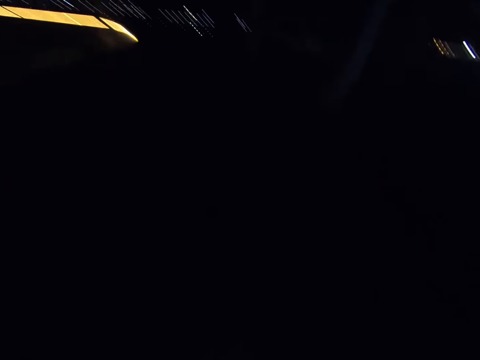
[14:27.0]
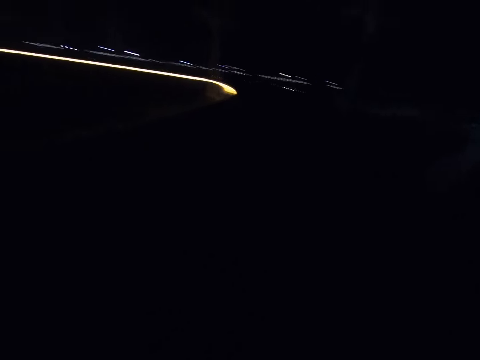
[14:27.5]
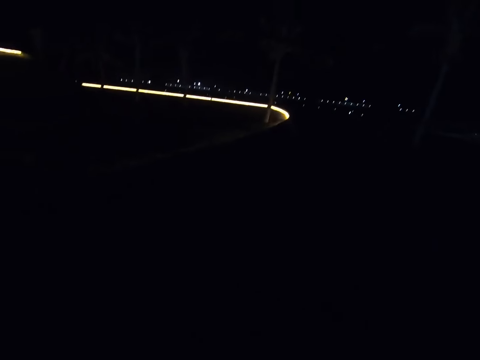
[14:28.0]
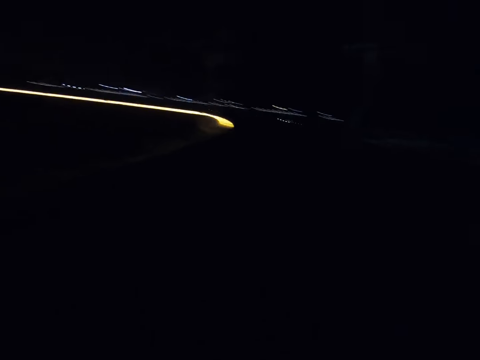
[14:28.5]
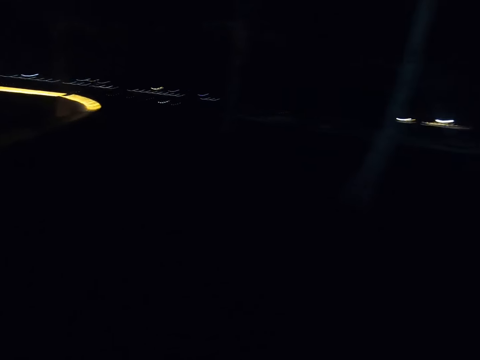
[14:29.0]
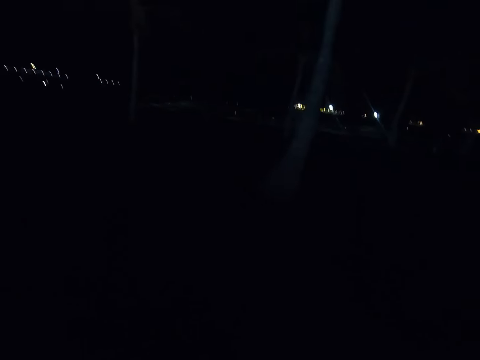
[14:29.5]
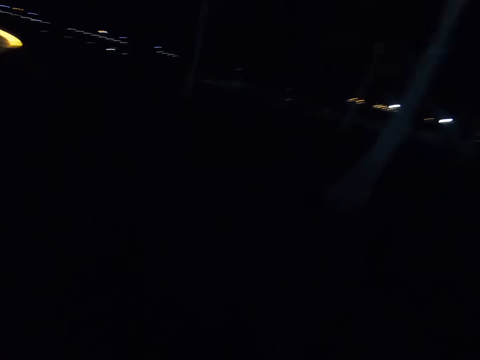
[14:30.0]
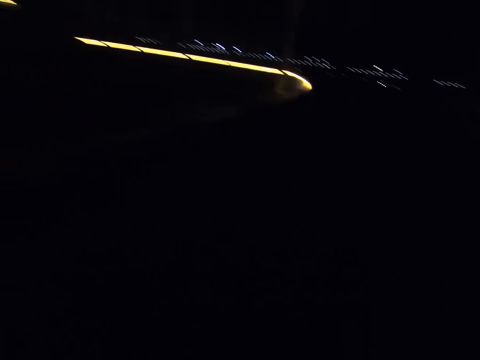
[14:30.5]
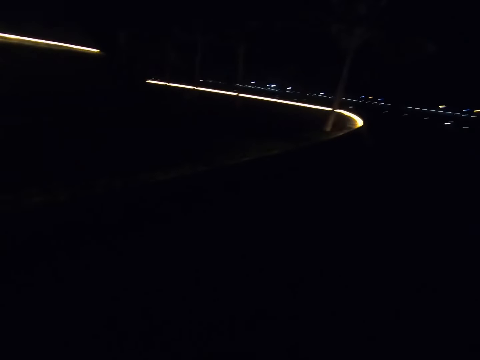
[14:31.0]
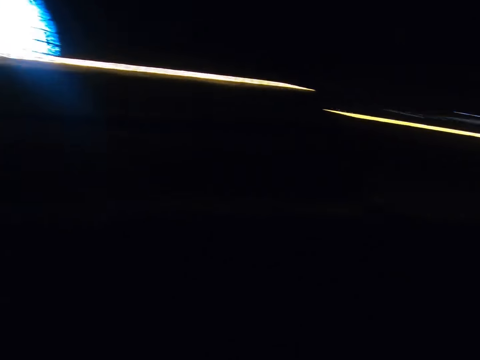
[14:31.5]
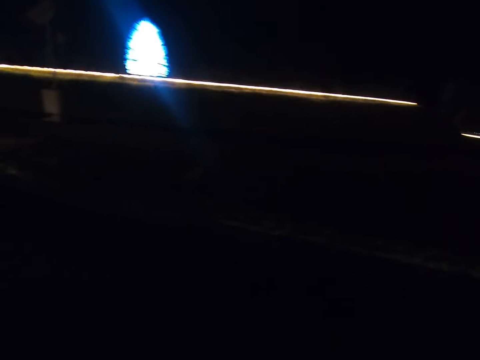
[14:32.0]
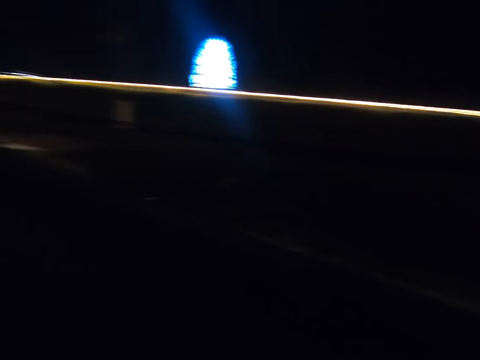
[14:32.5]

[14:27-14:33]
The camera wearer operates the phone. They walk around the pavement or road.

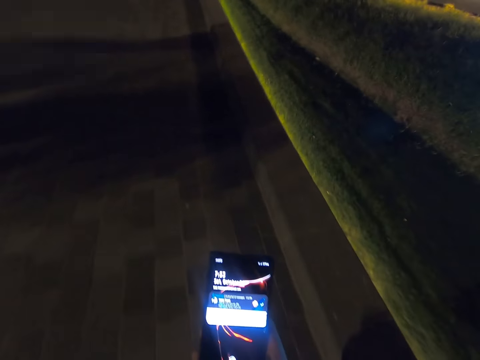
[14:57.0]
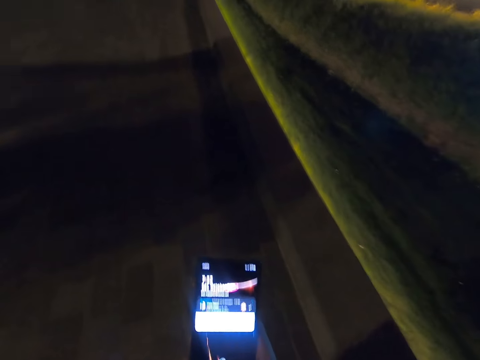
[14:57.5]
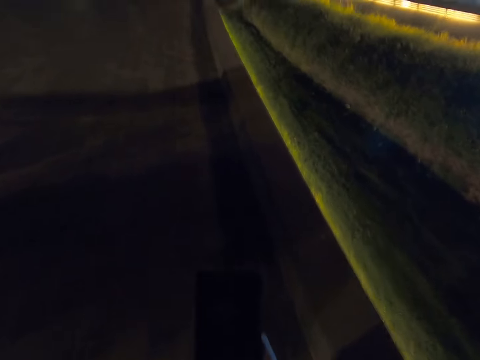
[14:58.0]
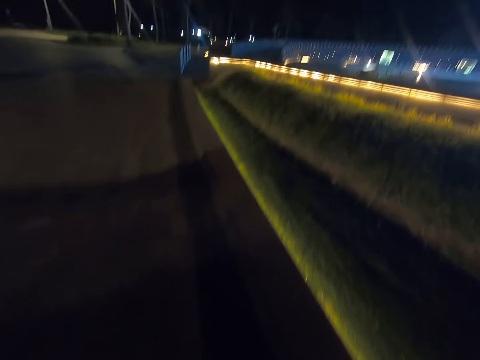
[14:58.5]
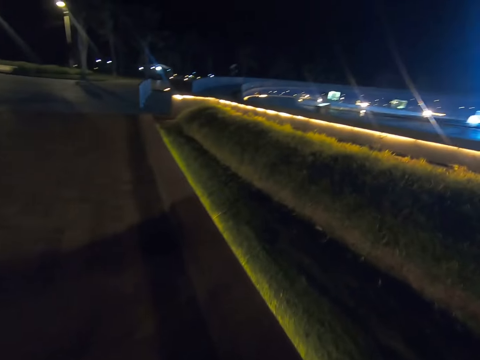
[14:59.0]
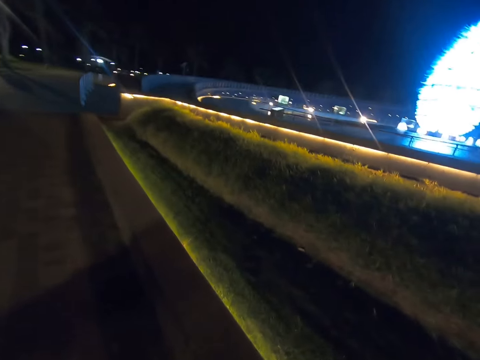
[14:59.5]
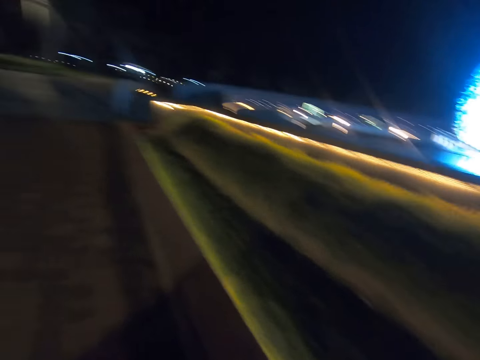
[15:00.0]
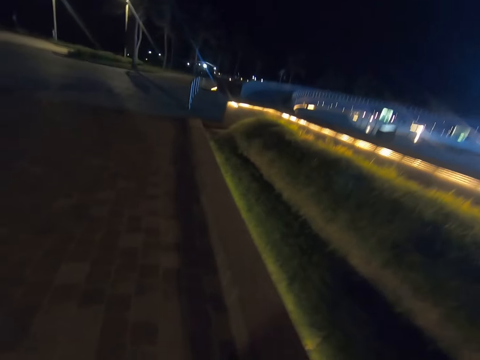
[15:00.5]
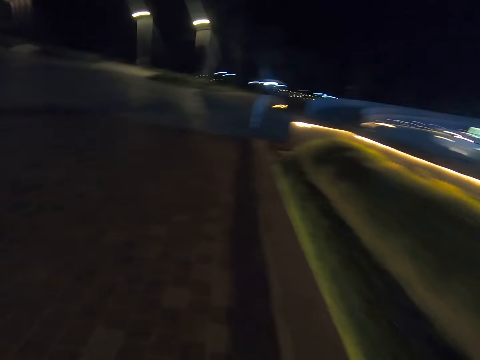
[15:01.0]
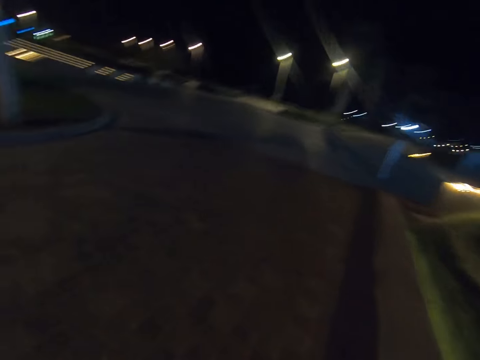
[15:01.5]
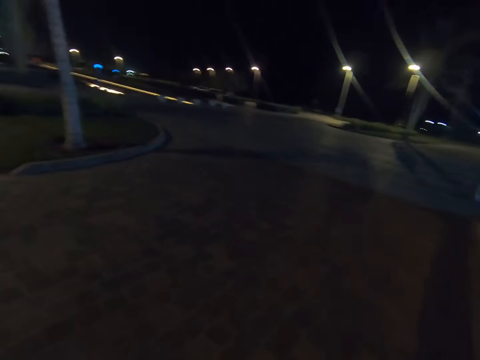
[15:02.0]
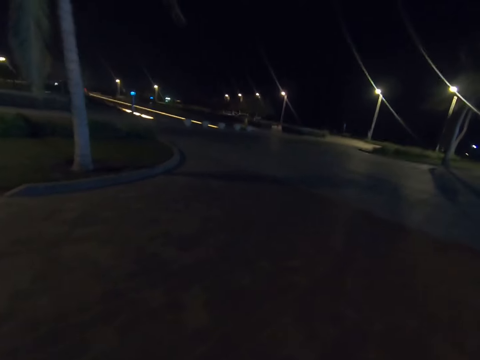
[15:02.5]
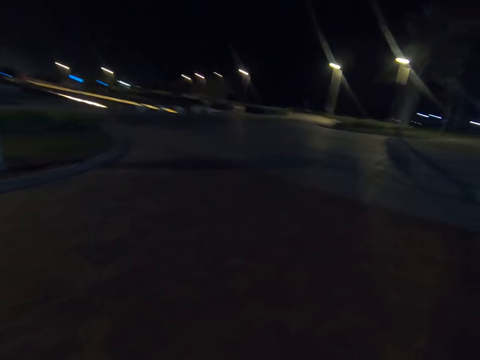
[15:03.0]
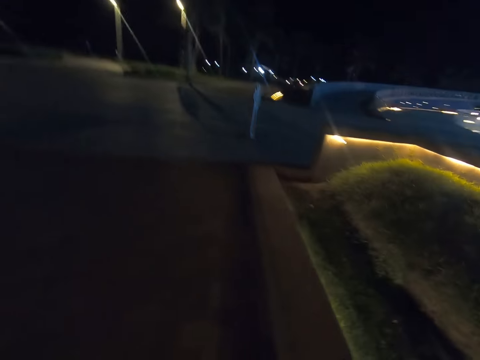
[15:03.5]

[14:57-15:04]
The camera wearer walks around the pavement.

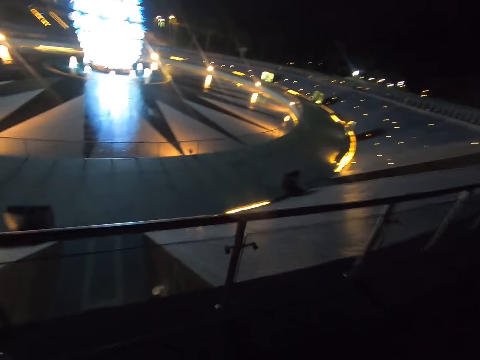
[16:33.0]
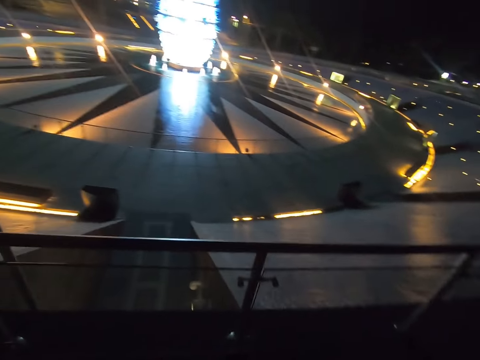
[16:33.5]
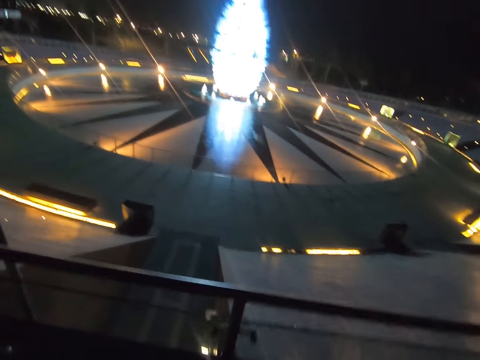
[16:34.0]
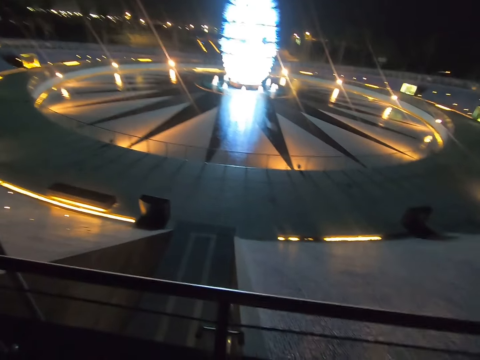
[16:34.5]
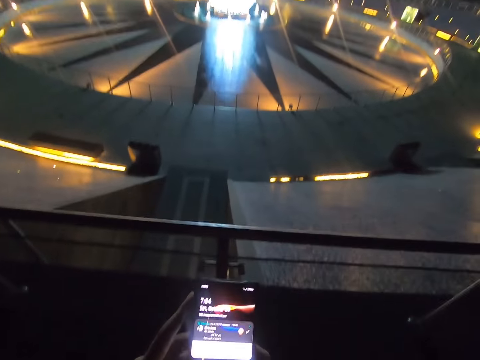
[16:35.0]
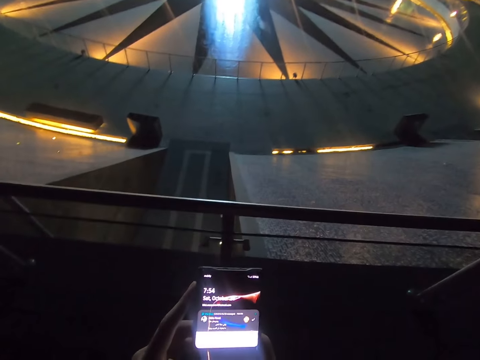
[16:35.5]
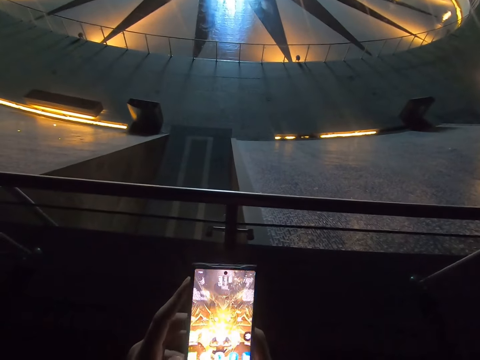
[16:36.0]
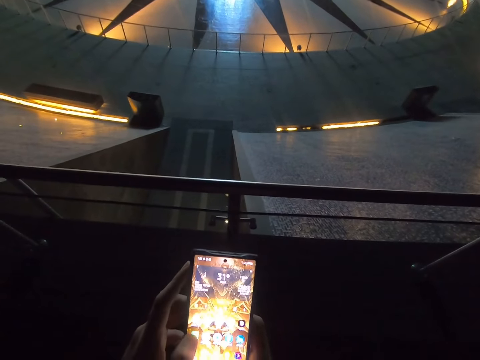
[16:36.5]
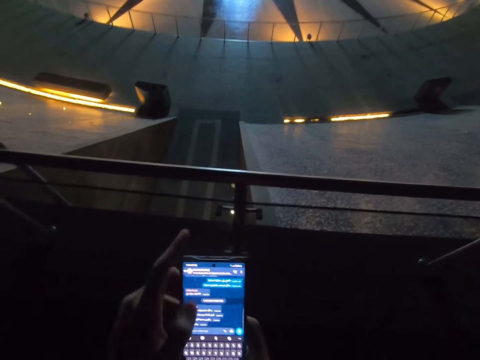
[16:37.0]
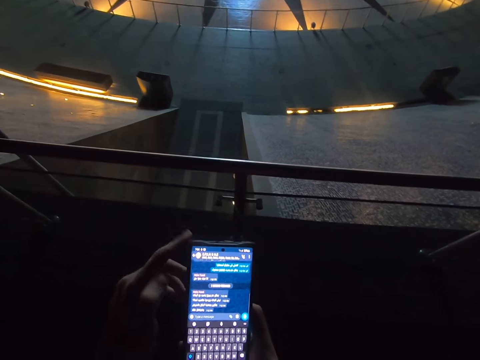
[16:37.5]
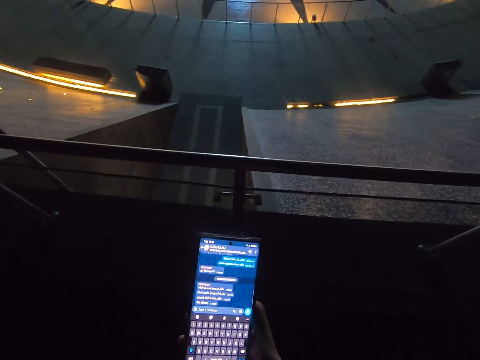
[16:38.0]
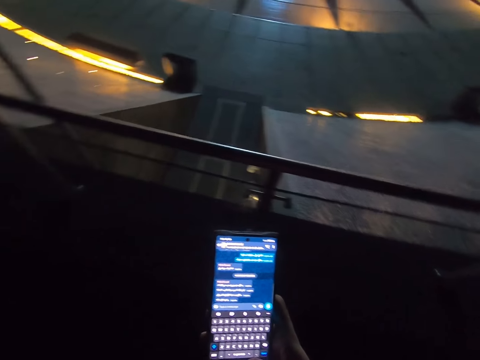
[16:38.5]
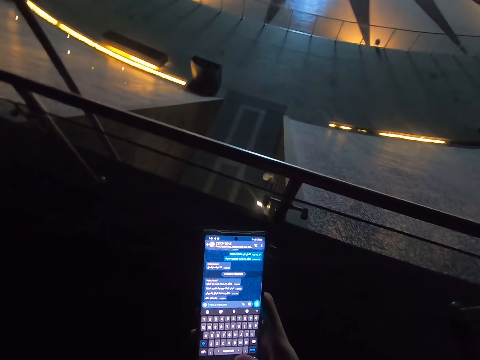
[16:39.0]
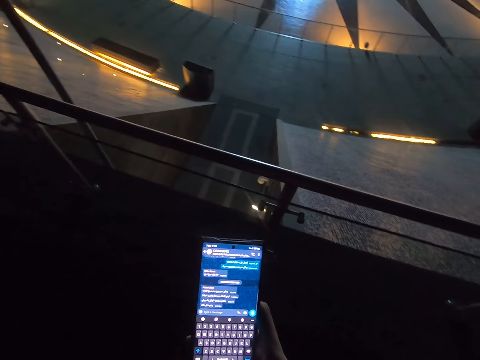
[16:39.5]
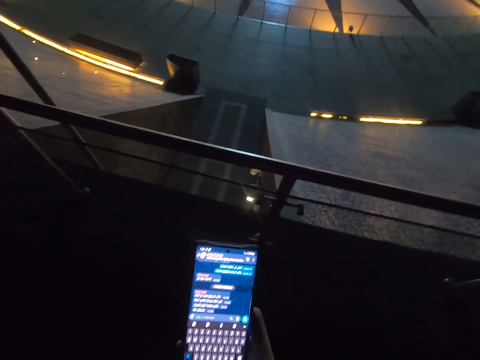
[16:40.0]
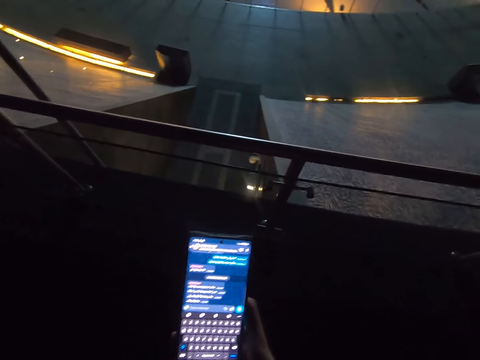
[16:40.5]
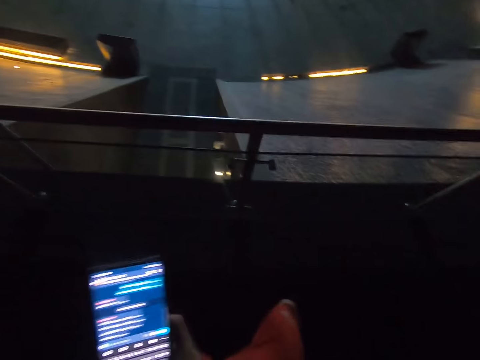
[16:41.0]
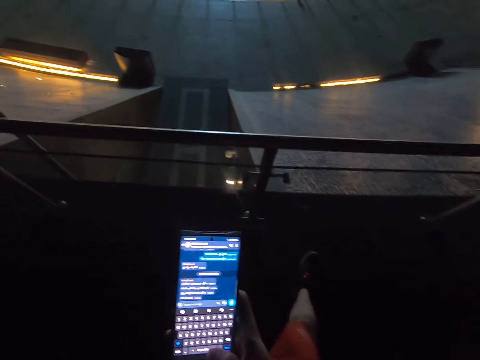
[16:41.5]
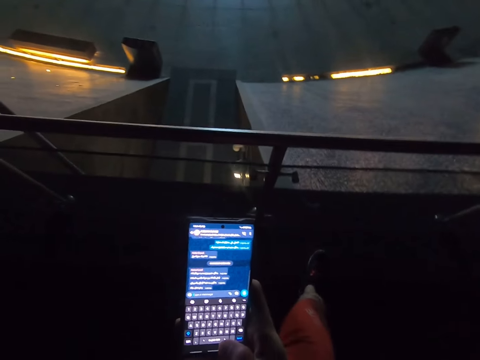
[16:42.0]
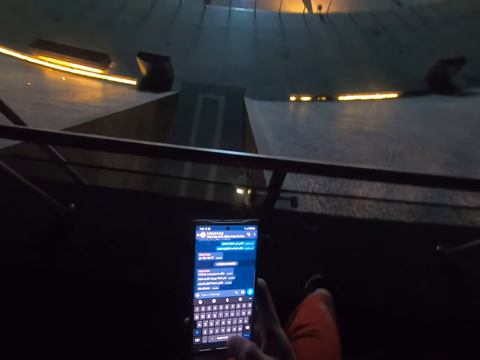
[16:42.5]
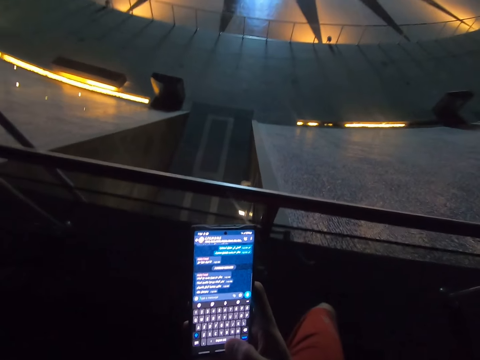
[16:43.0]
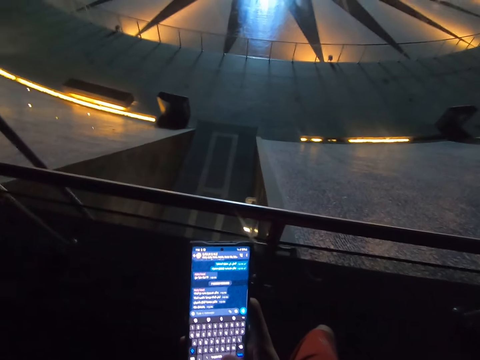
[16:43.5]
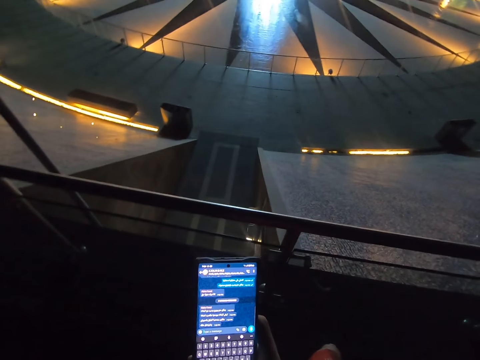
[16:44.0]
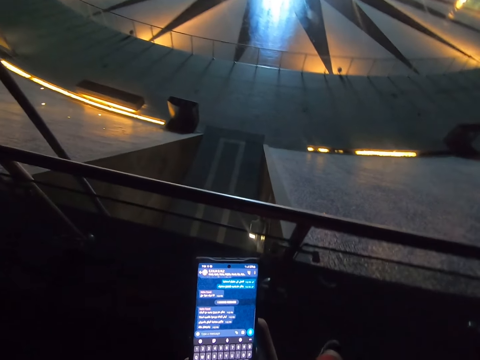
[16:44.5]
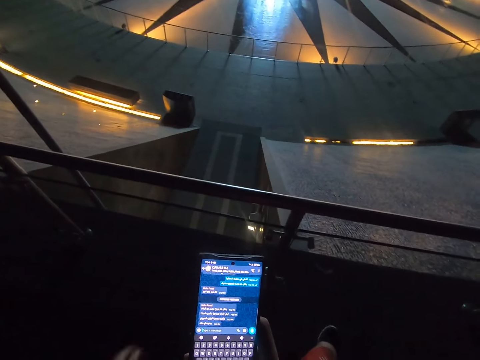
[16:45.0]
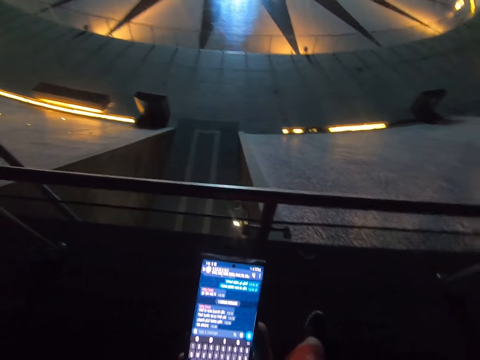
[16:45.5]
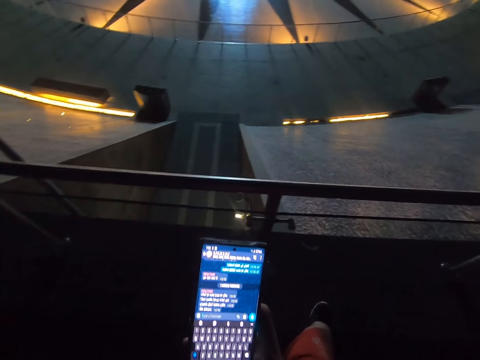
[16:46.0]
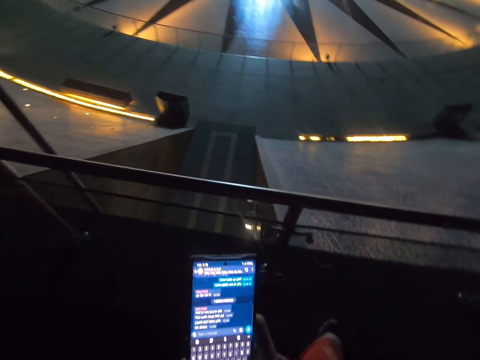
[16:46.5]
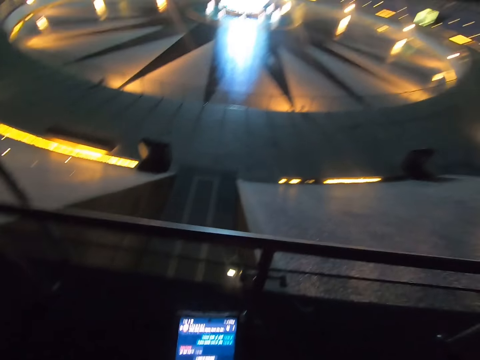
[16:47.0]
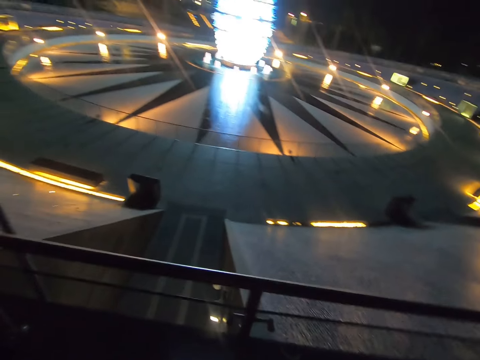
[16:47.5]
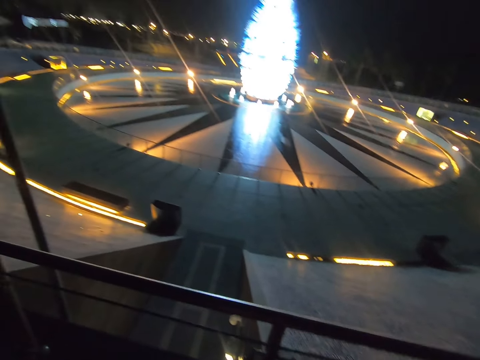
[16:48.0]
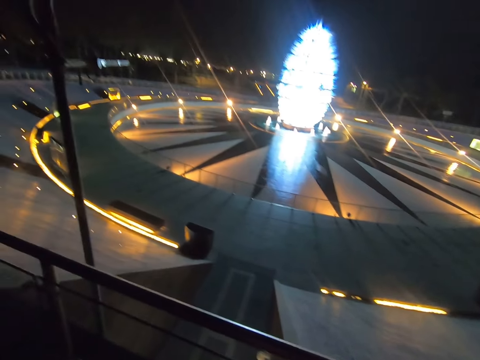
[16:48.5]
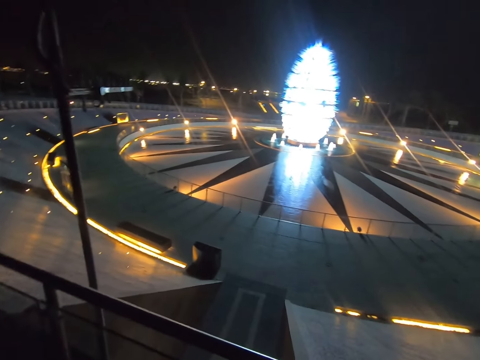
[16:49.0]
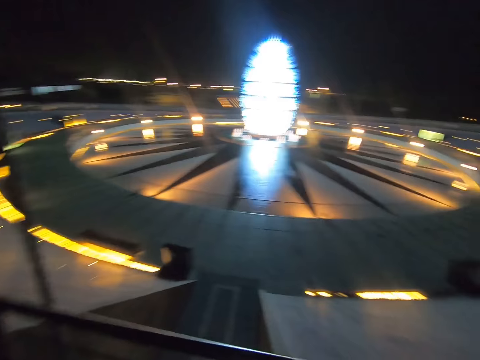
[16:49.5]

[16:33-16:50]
The camera wearer operates the phone. They scroll the phone. They look around the area.
